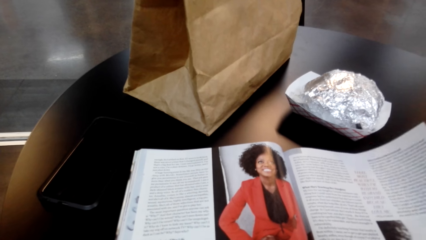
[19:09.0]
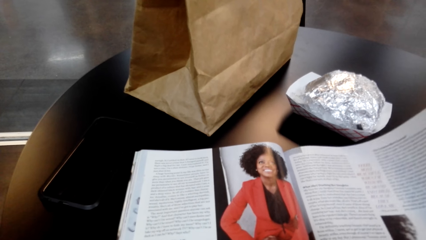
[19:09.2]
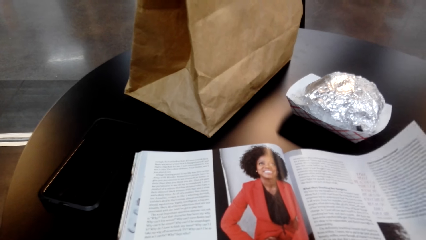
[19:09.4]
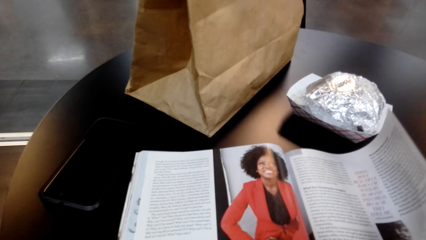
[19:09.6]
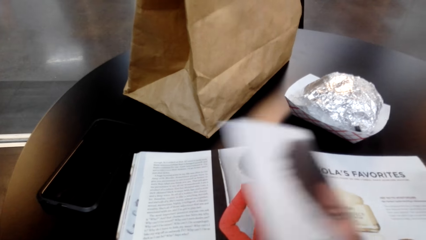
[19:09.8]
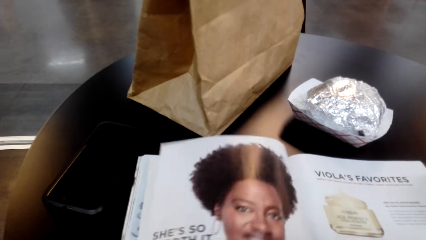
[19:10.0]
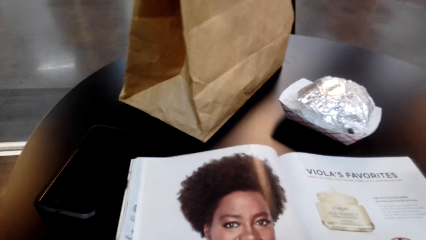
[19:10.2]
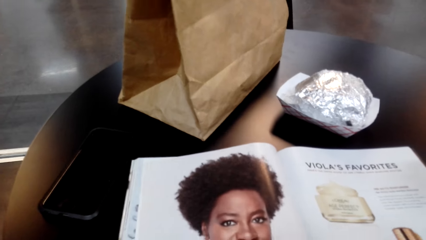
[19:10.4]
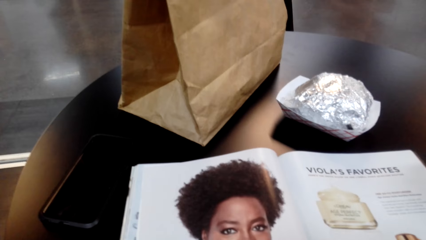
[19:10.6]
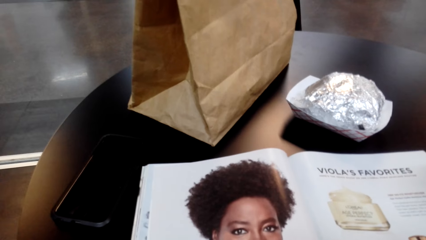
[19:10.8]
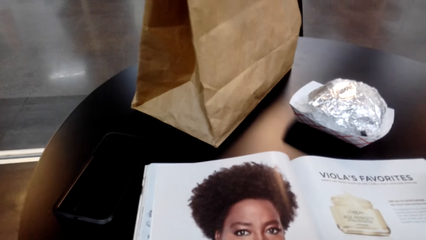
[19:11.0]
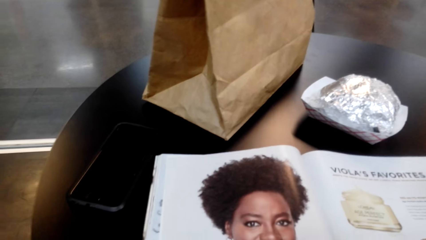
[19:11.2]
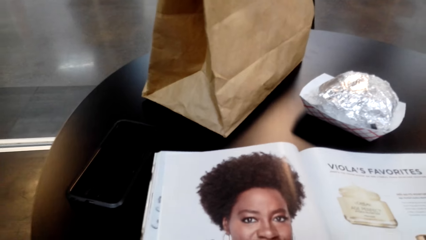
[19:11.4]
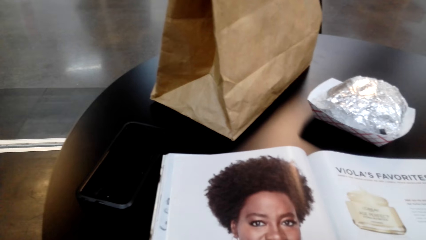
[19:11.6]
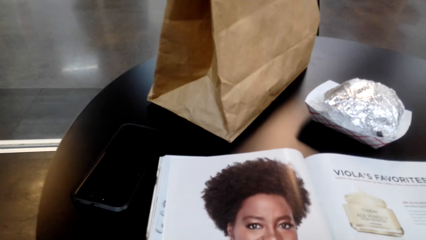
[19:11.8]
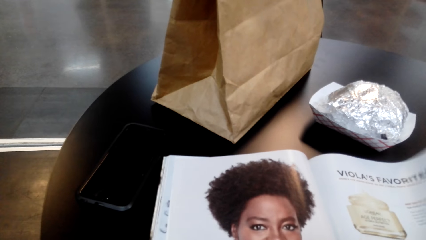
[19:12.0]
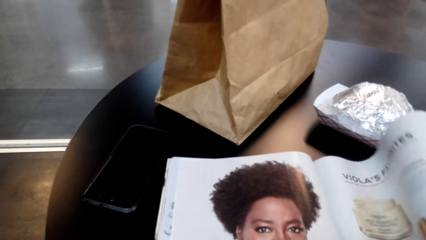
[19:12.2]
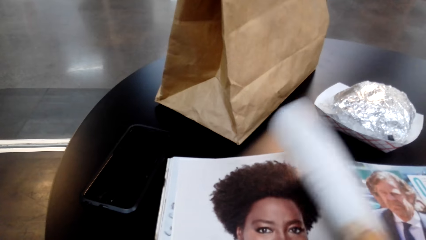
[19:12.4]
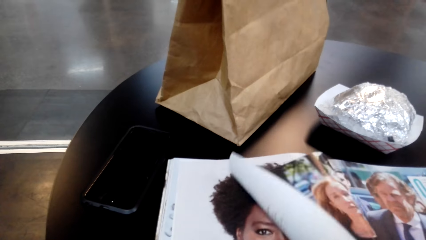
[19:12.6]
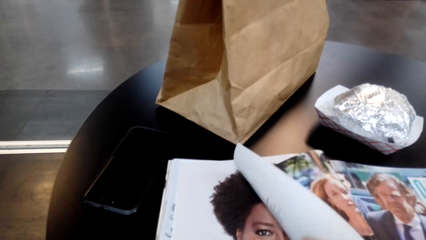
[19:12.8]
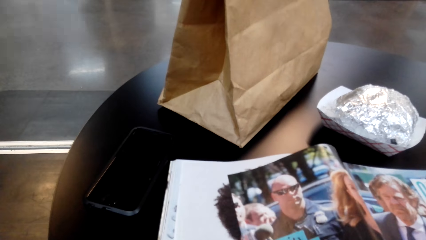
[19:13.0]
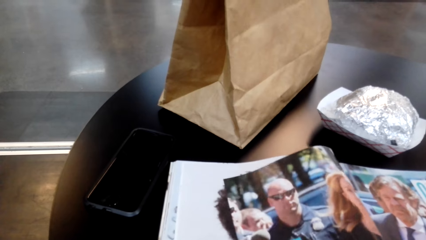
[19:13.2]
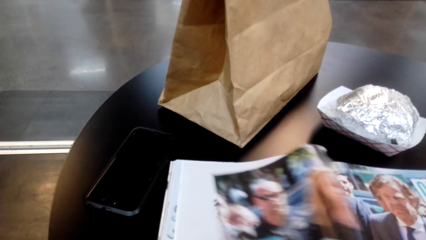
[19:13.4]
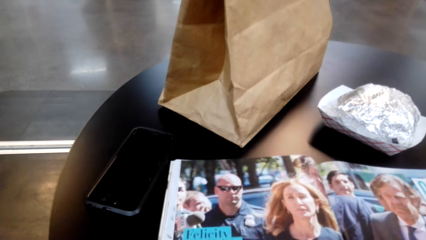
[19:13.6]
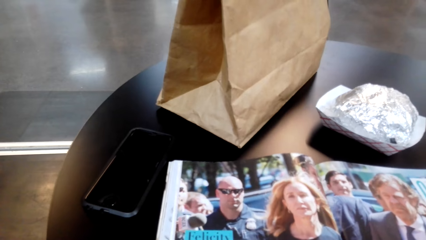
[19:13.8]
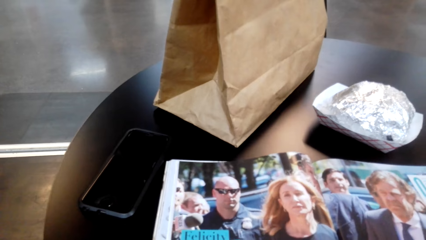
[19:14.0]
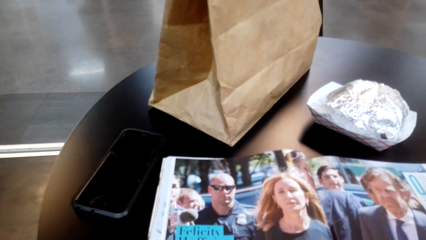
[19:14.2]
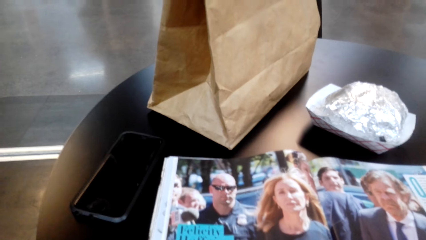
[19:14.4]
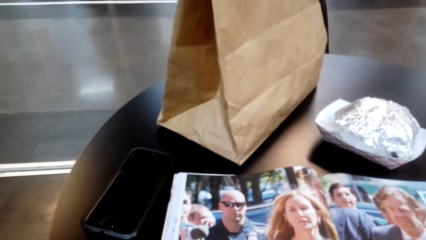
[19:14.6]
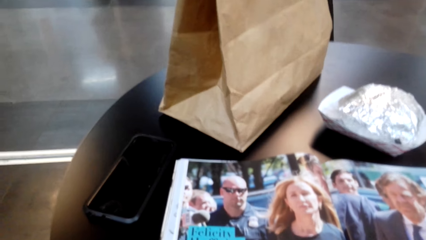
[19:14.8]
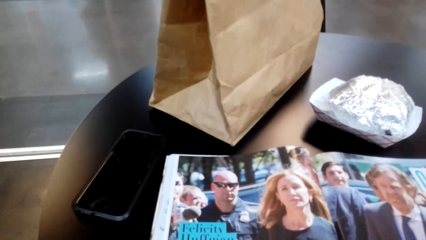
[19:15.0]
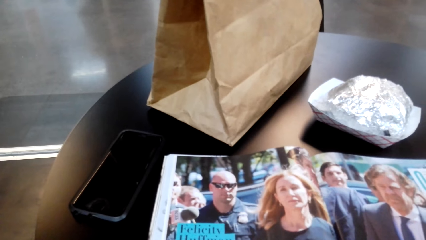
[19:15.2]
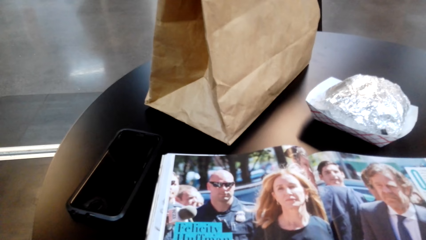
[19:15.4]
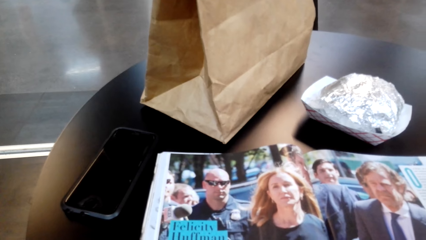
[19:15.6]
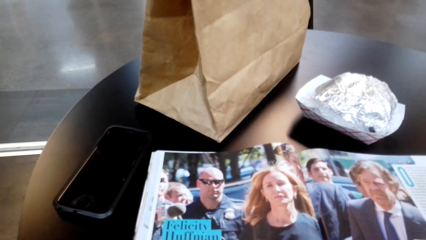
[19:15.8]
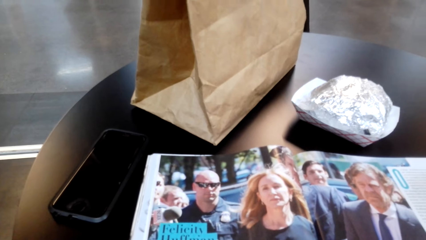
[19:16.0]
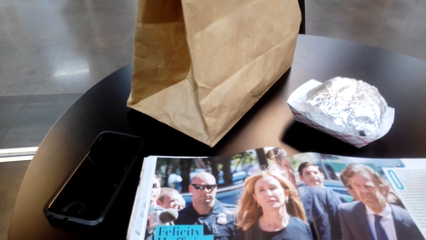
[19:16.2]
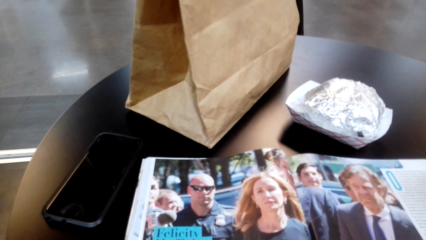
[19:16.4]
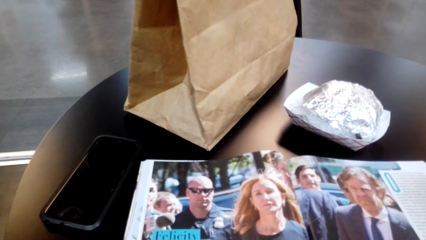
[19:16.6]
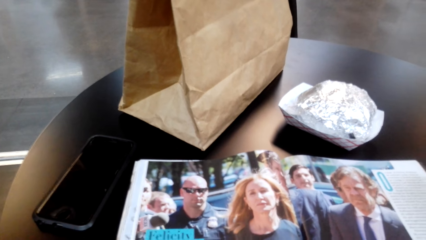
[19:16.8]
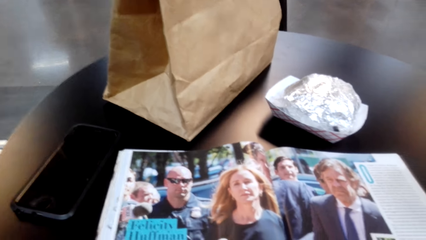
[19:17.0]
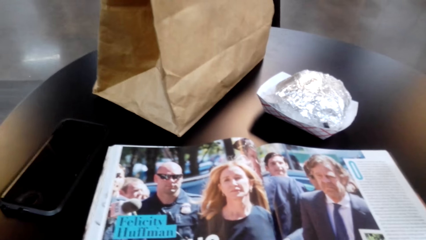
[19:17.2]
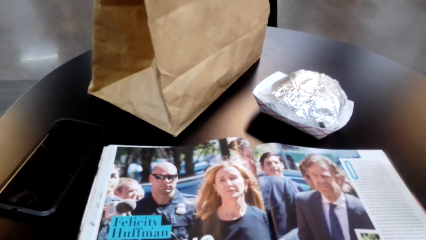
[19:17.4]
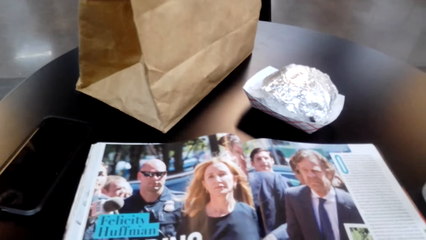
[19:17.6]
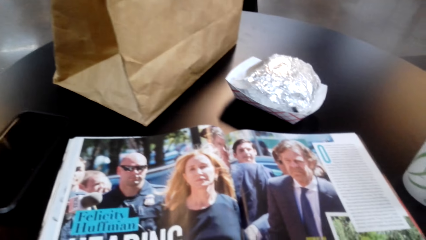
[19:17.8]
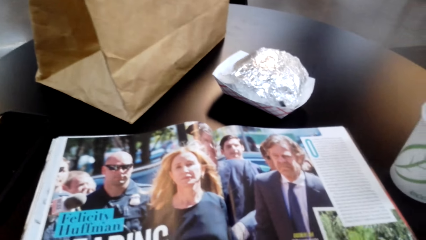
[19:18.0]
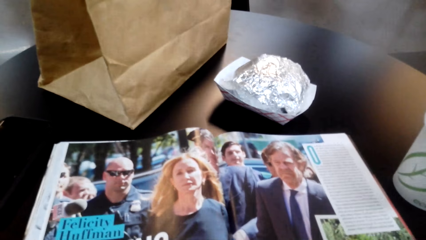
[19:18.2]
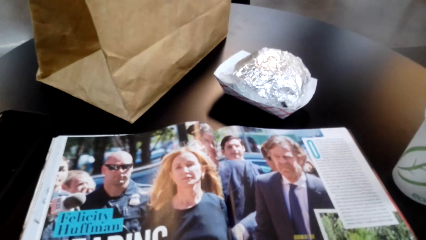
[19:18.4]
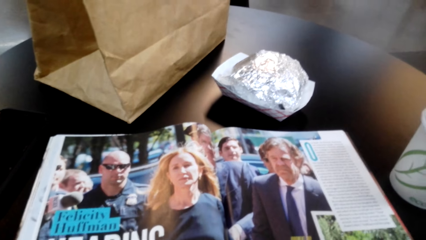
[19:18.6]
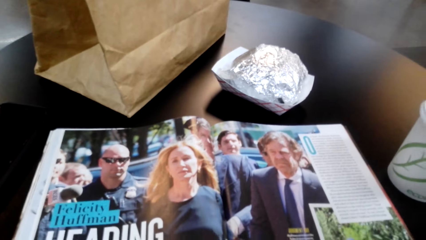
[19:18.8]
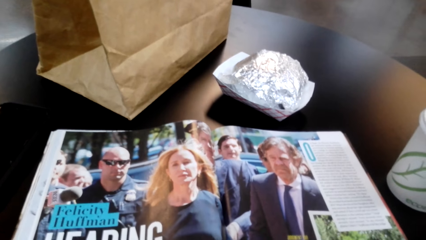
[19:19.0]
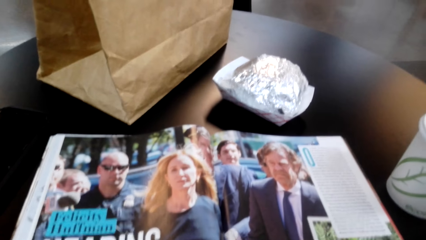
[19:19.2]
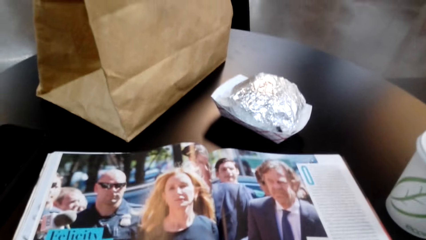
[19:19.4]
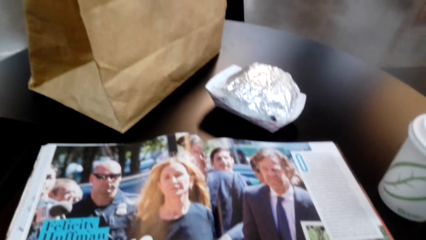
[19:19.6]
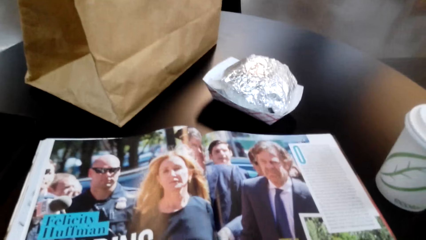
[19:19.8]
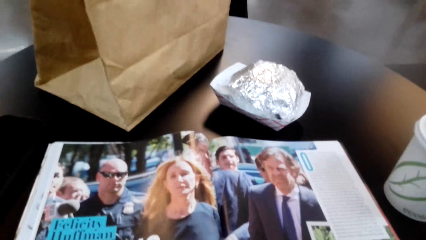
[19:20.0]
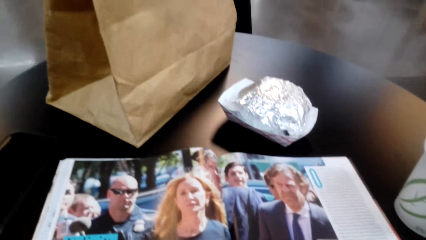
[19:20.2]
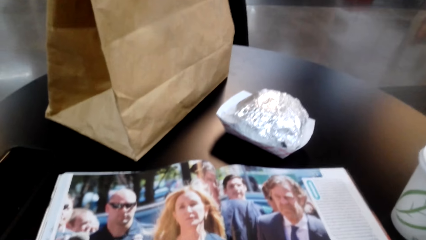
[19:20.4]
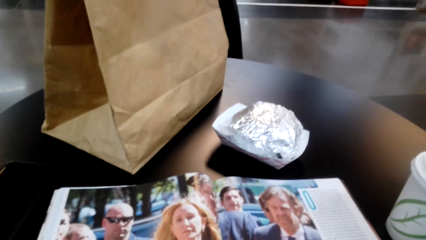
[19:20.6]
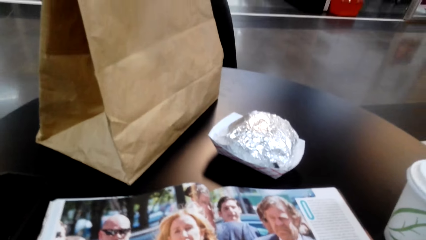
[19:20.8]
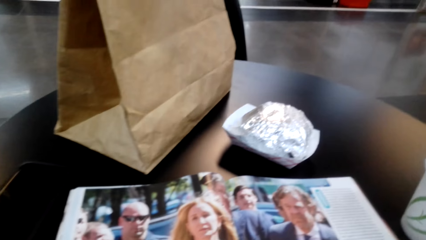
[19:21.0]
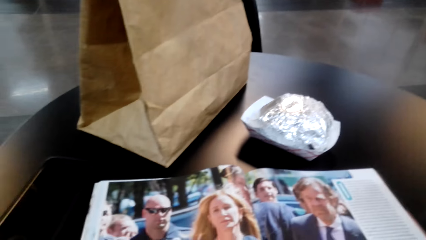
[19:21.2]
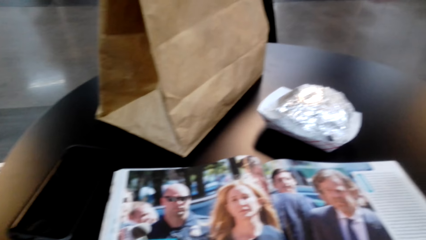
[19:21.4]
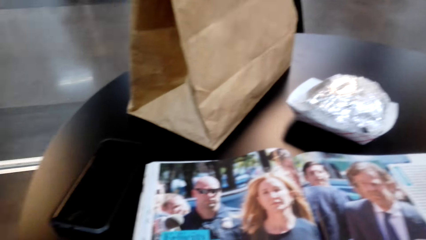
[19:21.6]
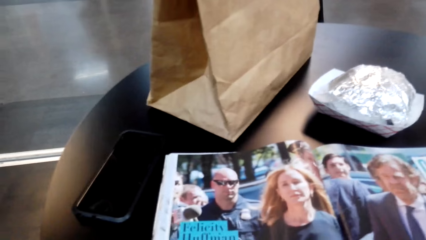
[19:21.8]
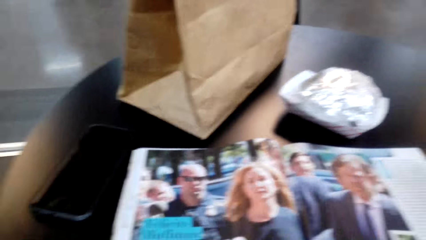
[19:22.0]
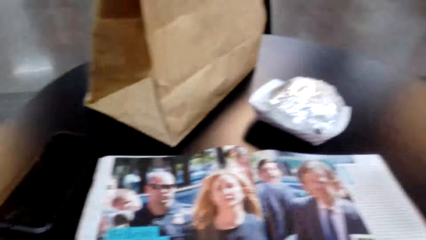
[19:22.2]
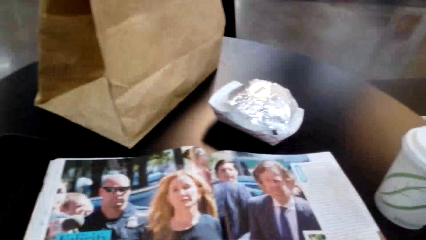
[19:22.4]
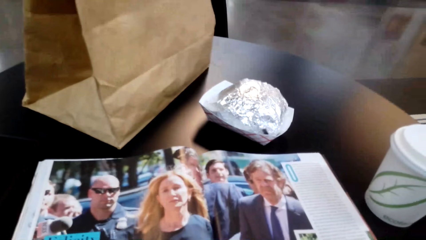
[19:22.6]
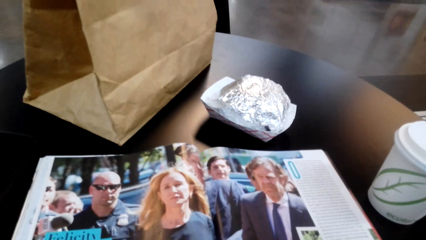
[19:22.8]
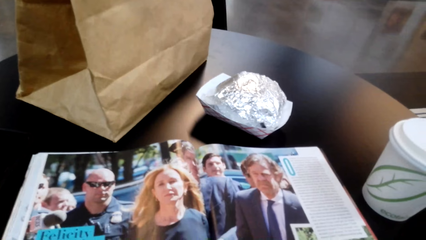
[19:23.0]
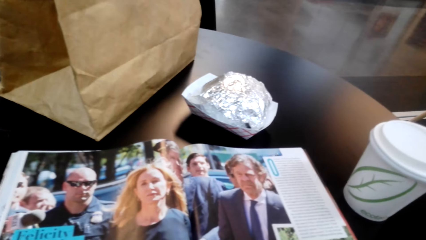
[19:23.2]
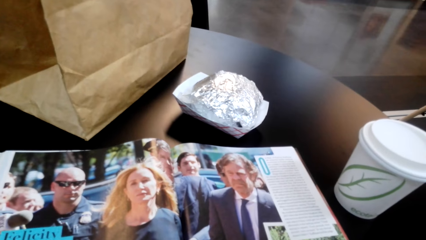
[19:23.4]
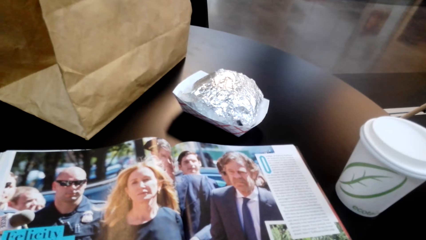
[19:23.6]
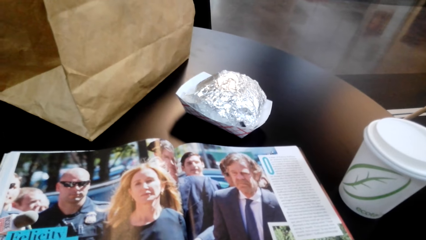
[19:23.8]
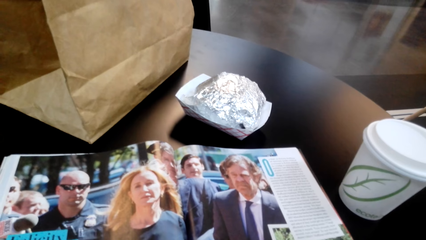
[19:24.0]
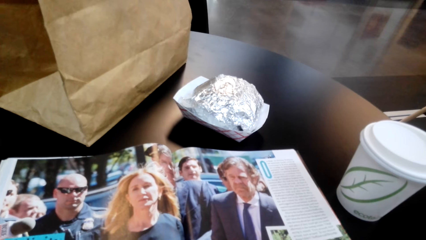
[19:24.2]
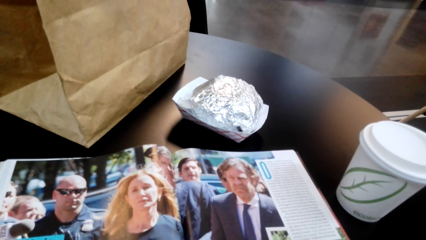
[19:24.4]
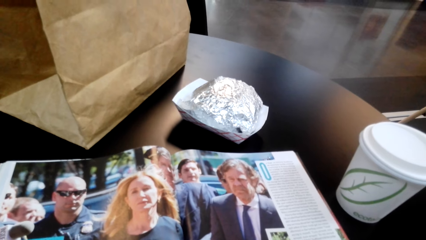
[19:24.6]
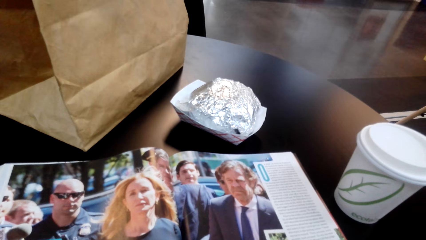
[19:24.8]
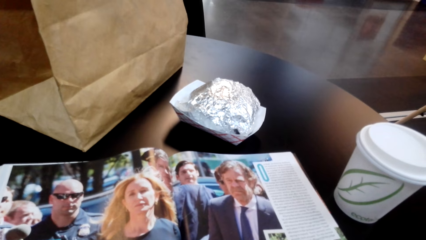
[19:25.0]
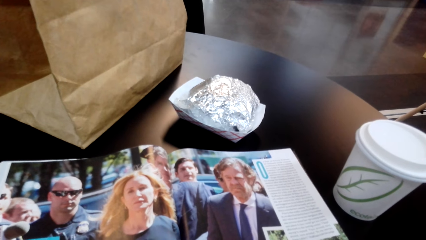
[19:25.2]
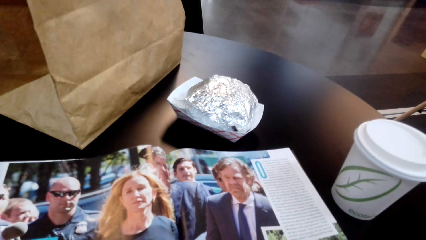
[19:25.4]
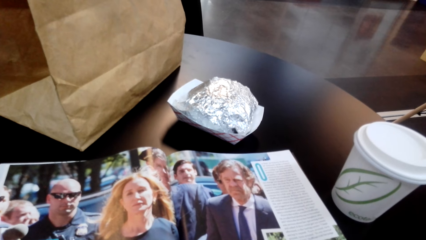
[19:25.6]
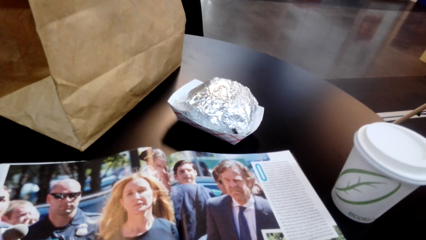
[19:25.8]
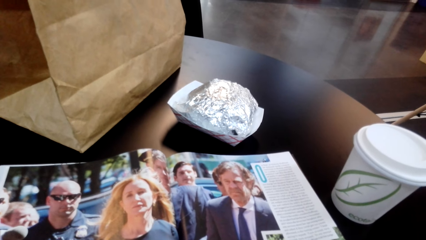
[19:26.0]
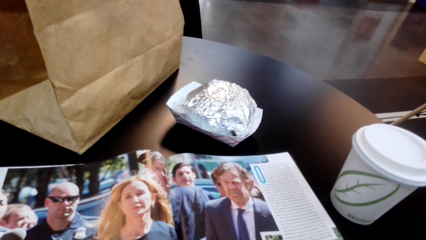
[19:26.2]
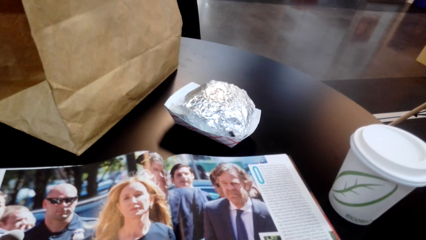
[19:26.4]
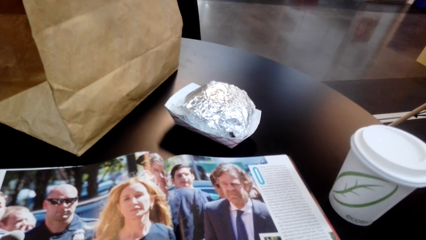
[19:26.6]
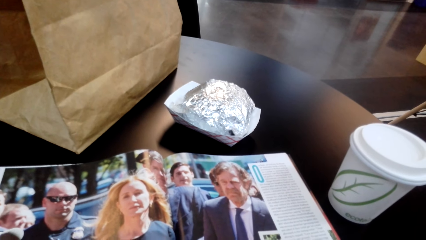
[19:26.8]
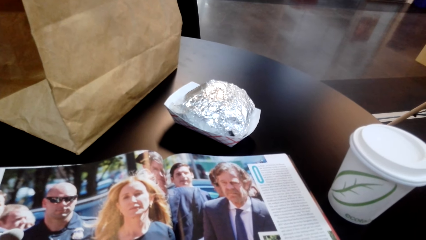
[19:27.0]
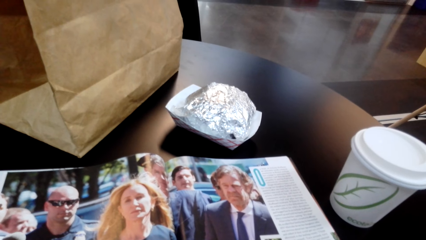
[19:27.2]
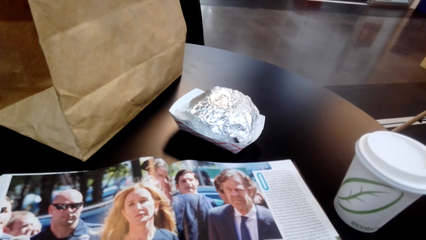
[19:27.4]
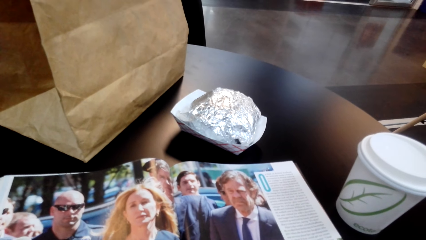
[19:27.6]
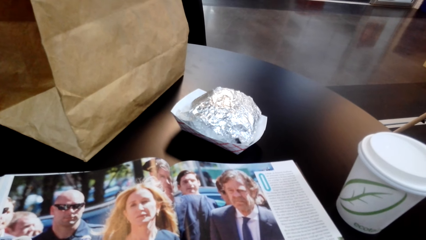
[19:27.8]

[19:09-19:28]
The camera wearer flips a page. They look at a magazine. They flip the page. They look at the magazine.
